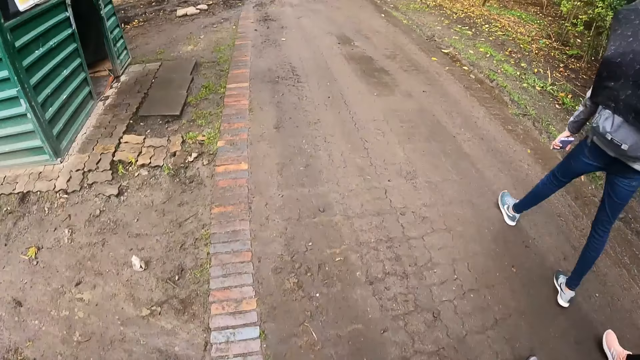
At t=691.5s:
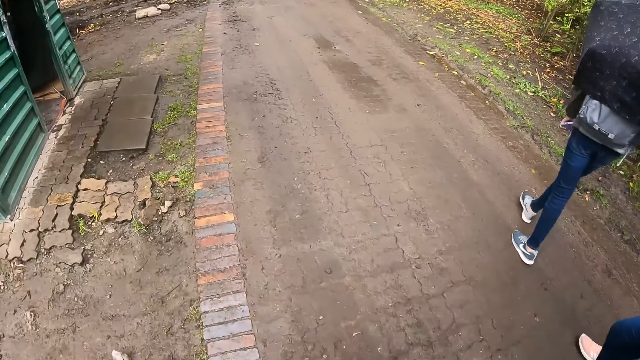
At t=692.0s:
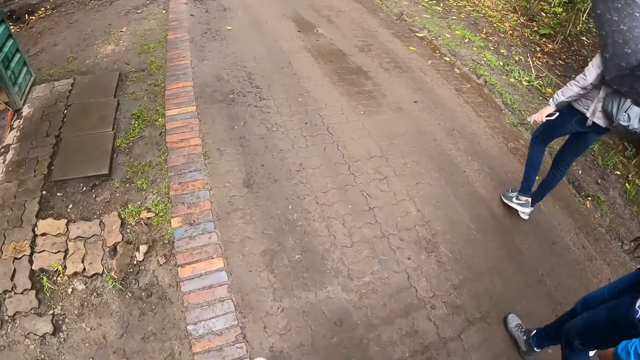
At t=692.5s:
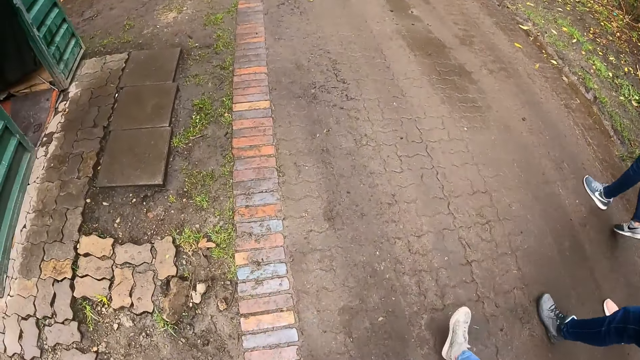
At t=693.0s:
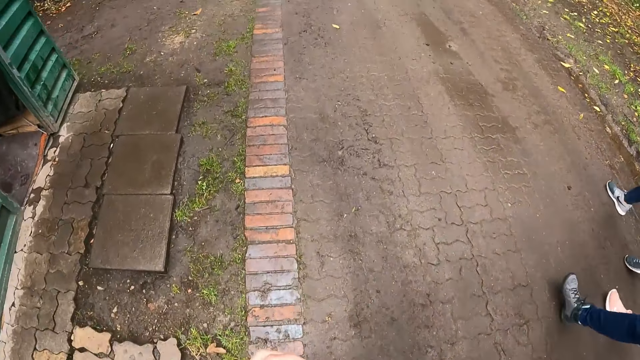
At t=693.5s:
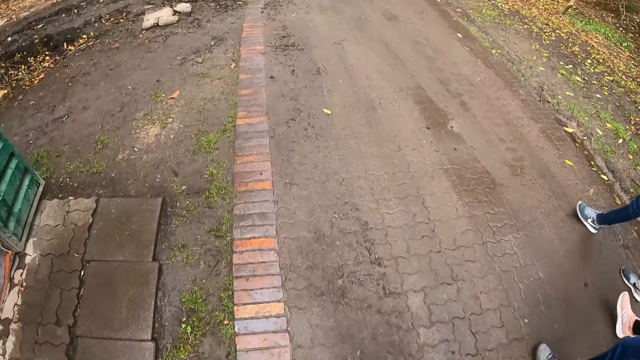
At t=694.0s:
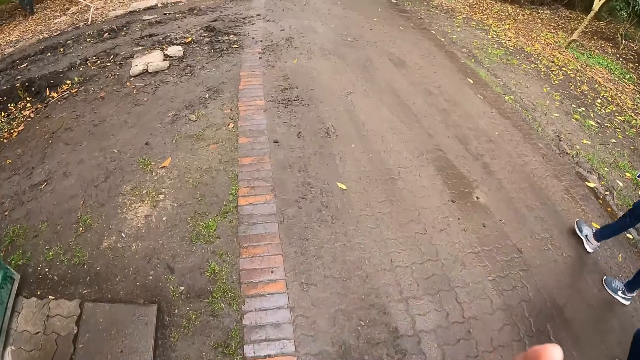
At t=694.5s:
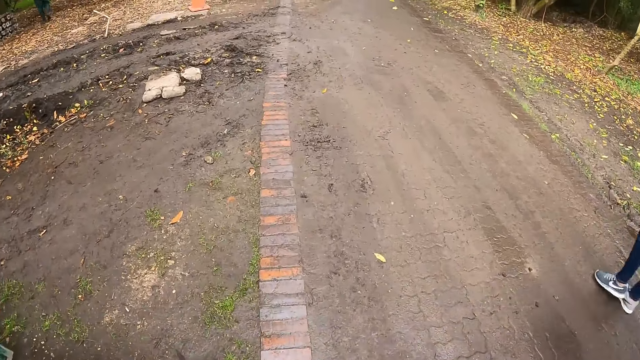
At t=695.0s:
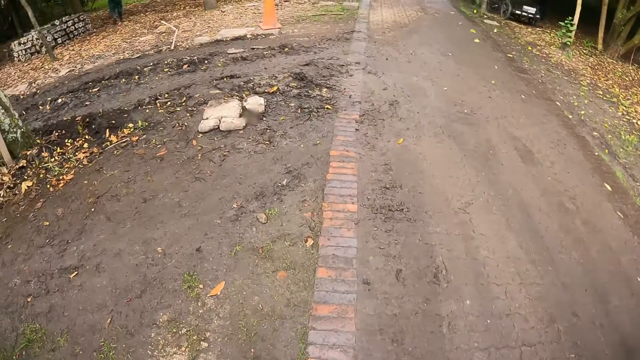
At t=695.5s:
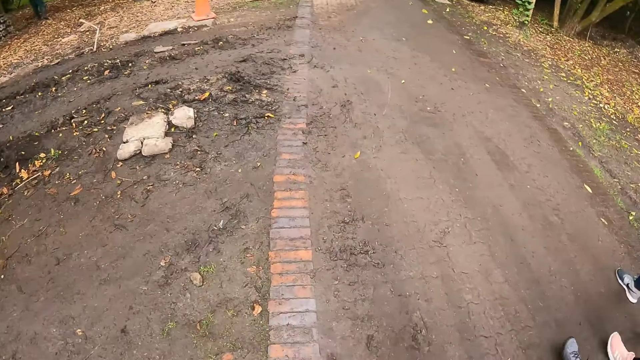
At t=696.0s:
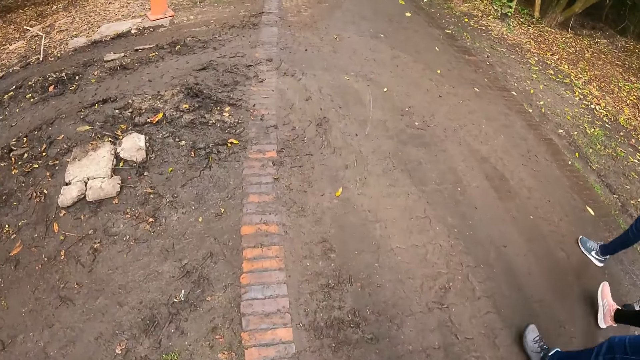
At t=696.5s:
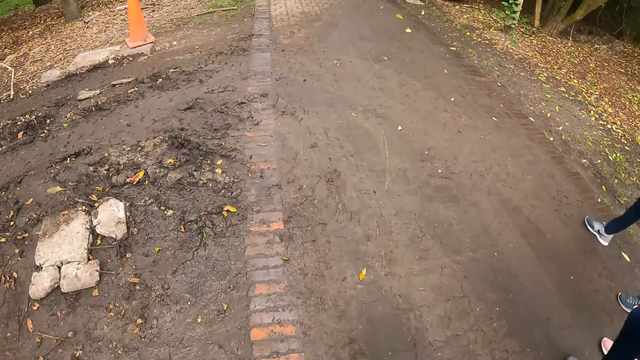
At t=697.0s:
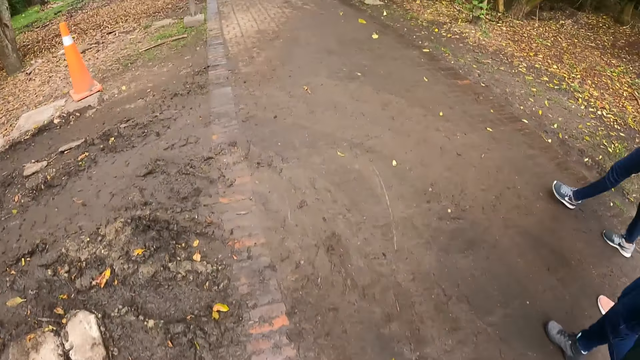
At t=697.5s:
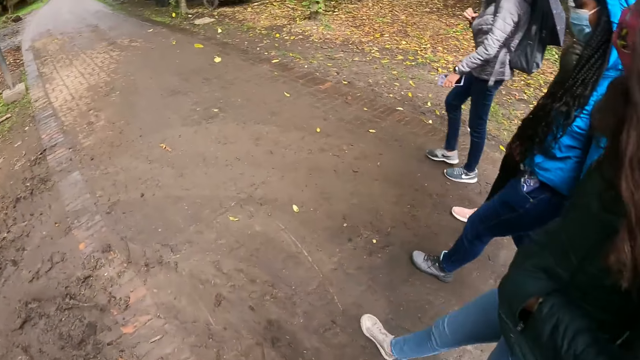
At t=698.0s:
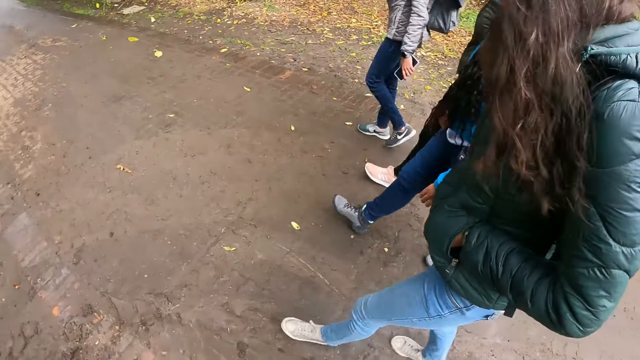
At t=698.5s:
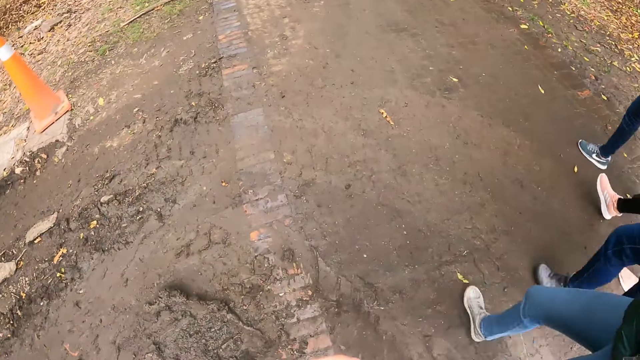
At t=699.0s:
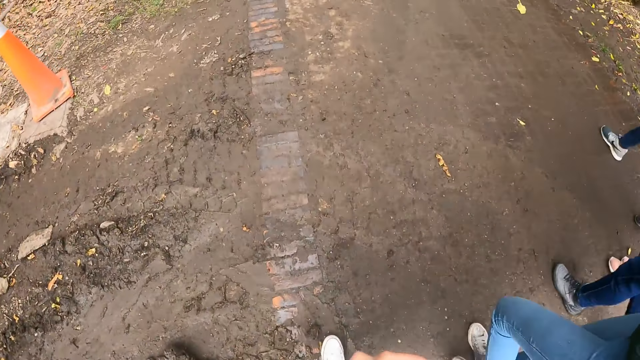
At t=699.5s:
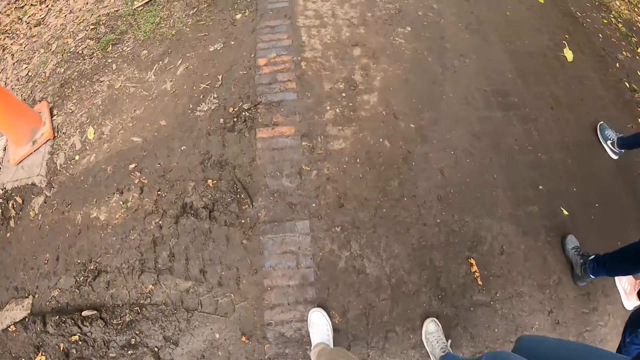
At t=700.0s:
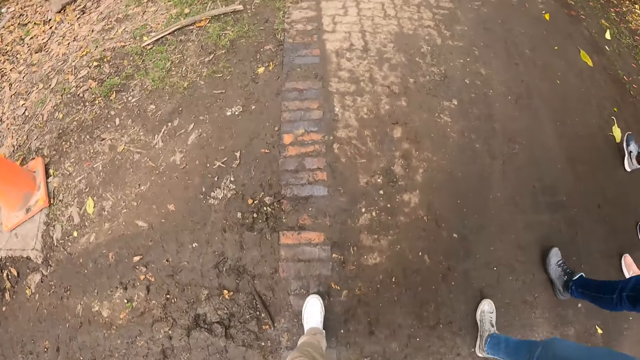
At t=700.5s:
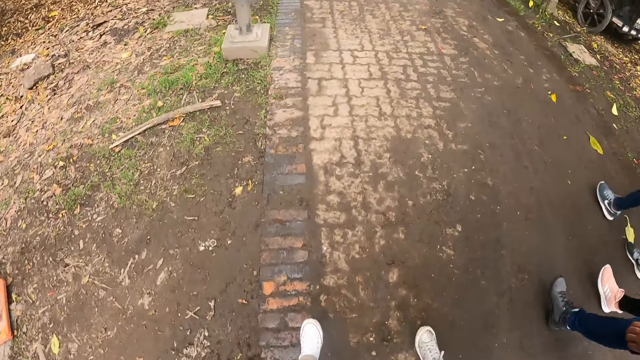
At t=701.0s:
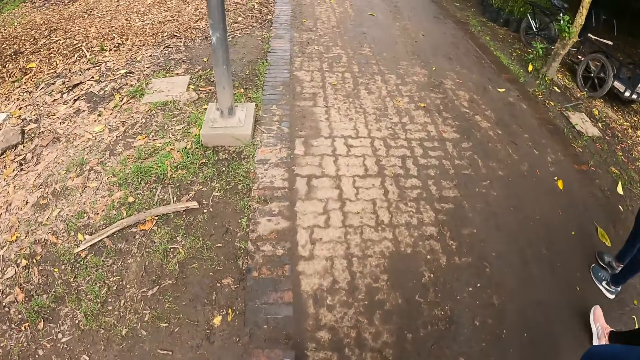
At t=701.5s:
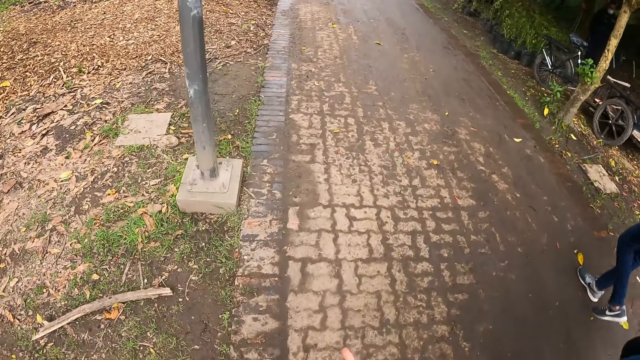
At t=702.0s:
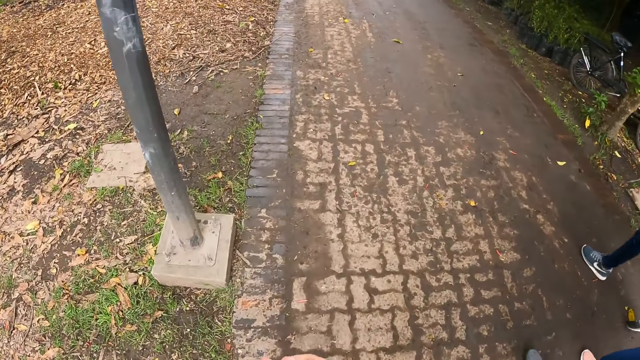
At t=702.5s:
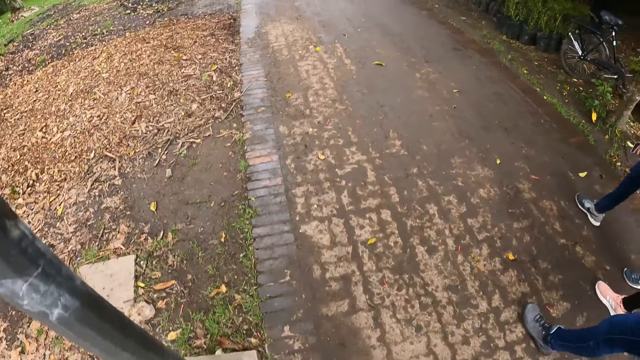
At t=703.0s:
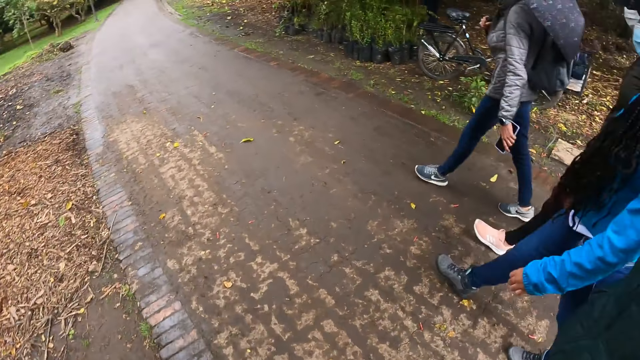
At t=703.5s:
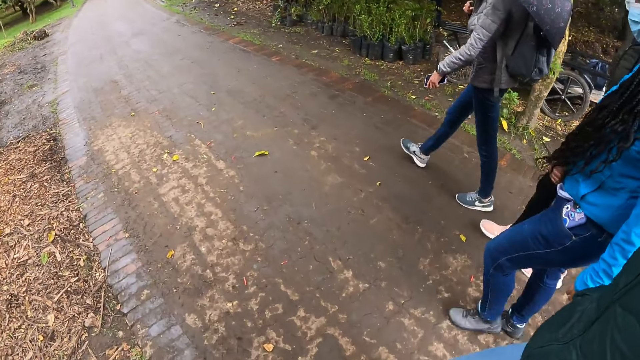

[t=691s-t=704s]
The camera wearer turns right. They turn to the front.

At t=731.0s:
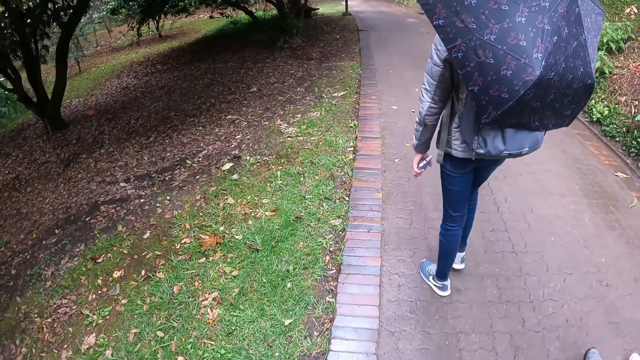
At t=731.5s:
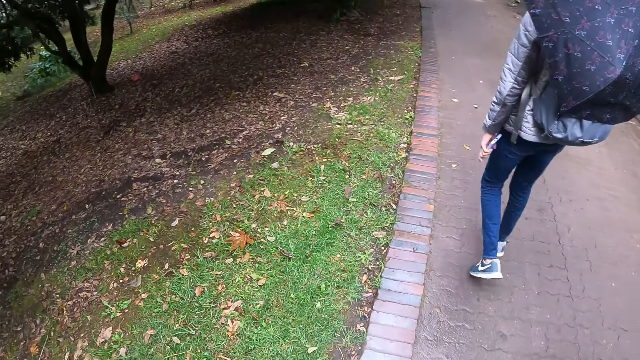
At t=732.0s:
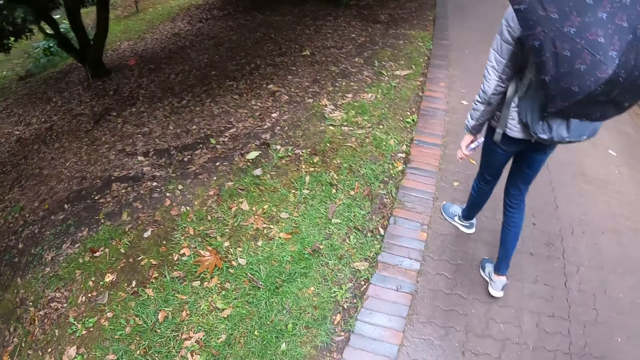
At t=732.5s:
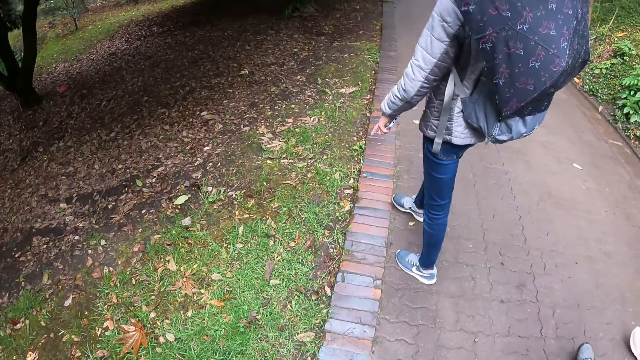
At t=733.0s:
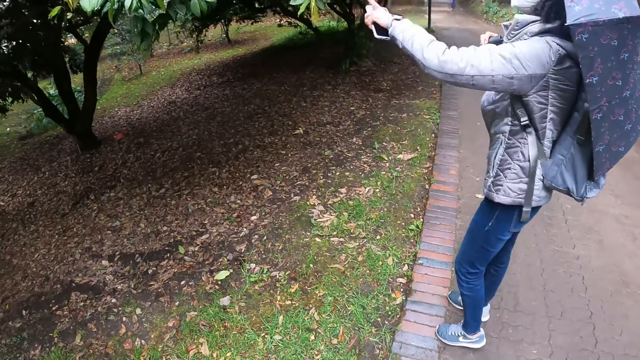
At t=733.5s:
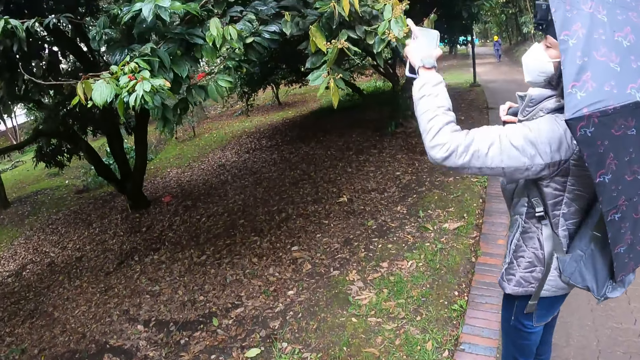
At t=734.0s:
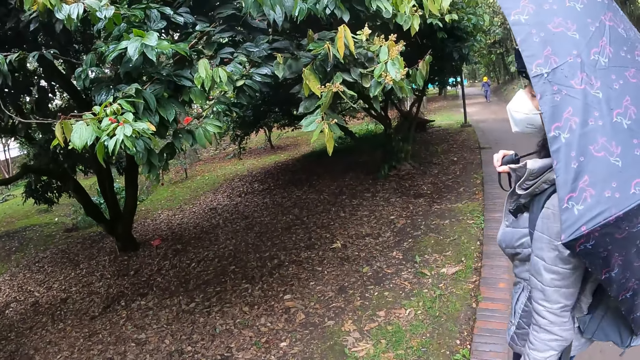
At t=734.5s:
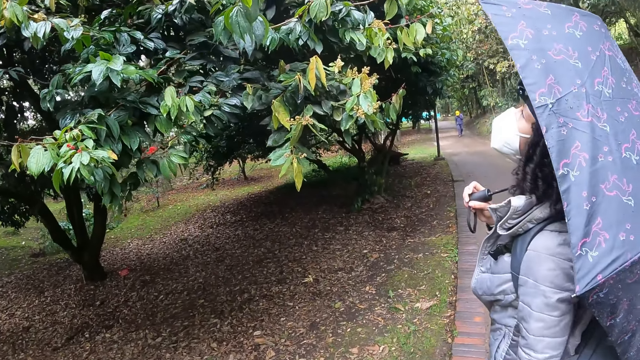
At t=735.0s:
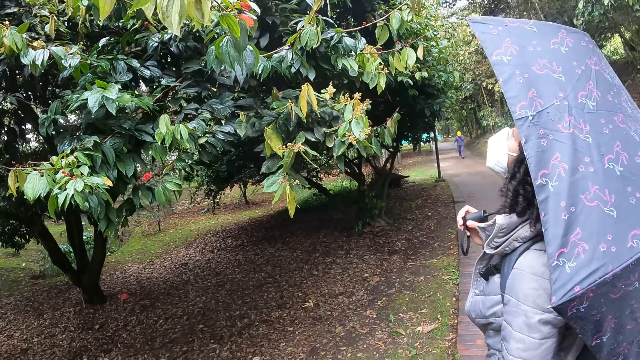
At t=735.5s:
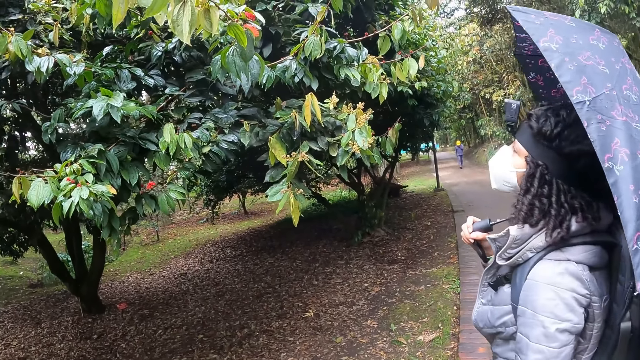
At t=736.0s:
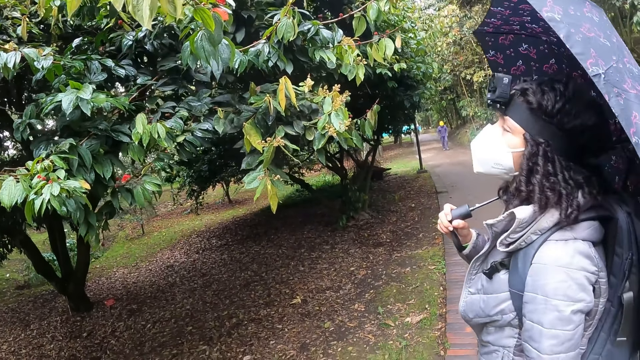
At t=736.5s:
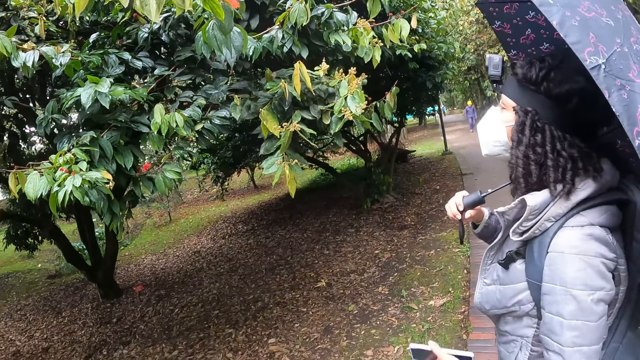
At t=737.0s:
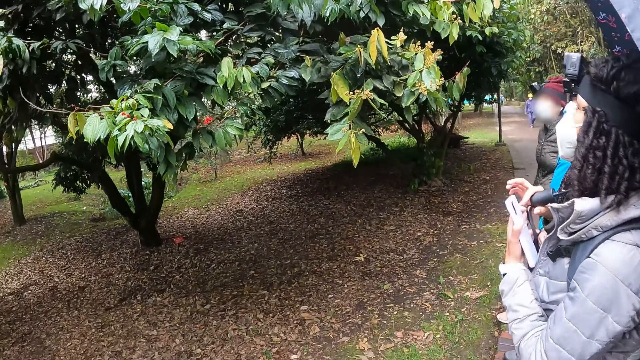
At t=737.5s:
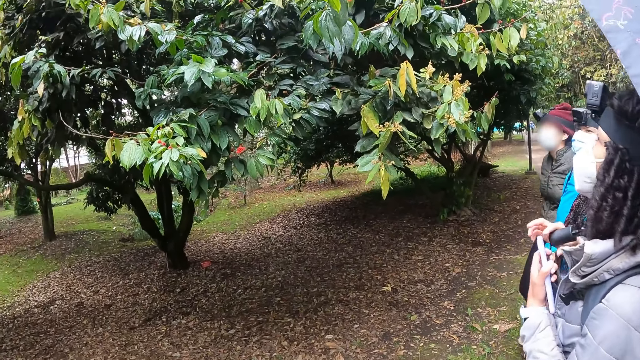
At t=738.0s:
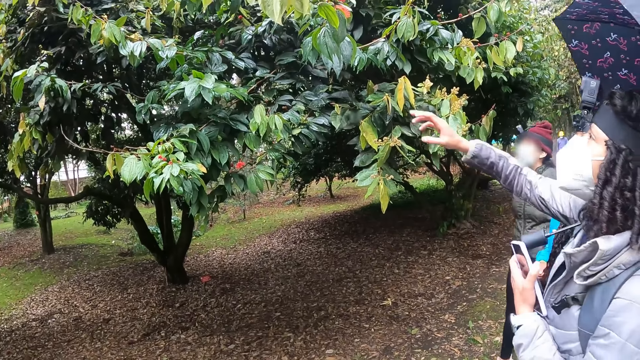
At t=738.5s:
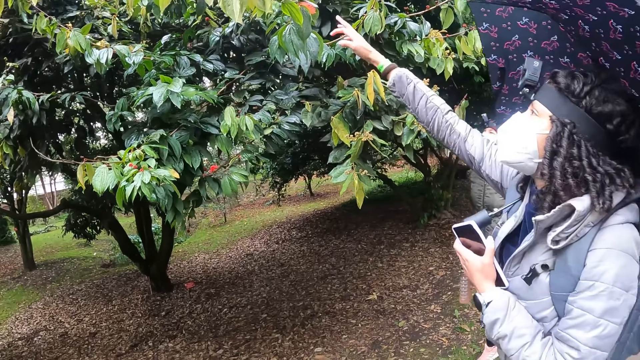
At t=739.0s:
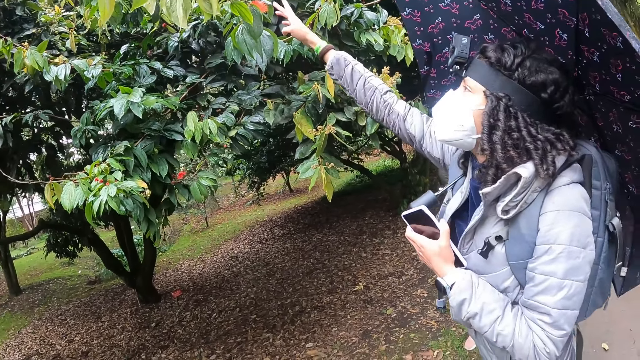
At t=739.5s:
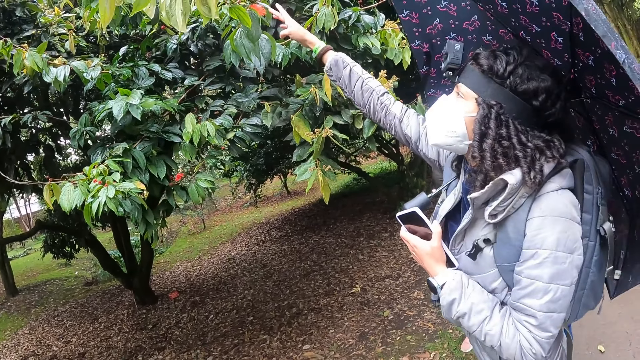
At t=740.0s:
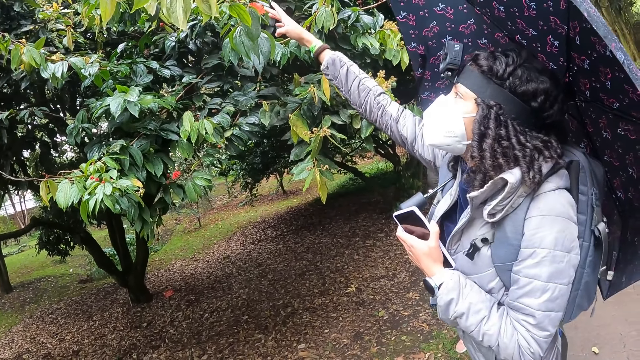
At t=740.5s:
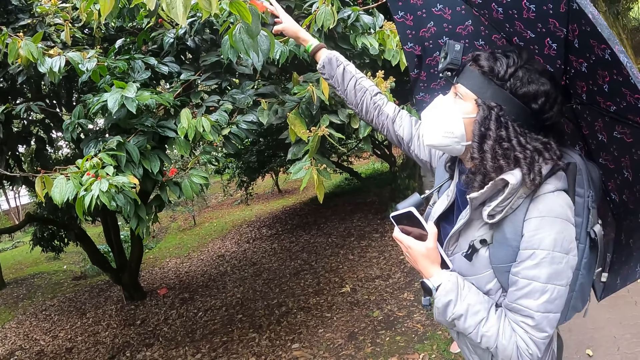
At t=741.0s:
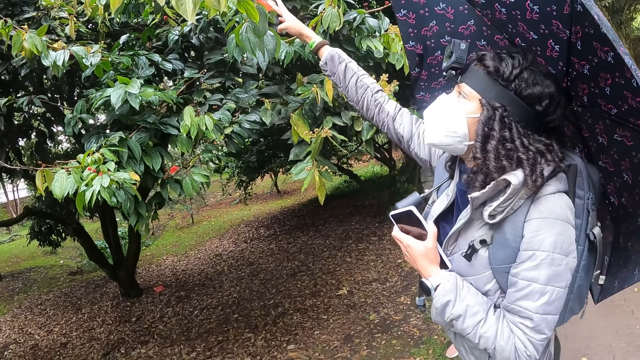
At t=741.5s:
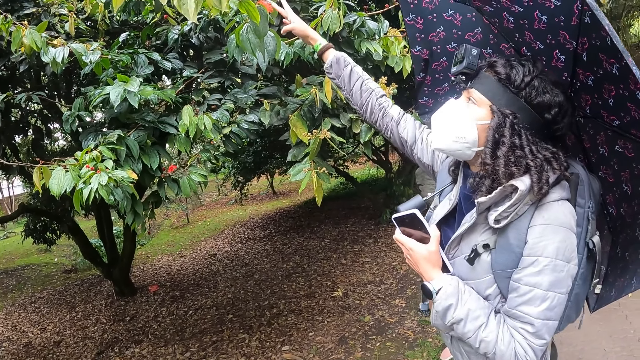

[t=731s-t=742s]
The lady points at a tree with her hands. She stands for a while. The camera wearer stands for a while. The lady touches the flower.
